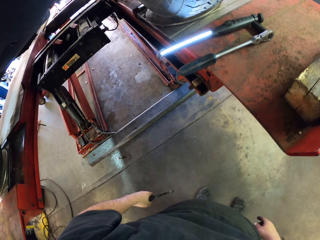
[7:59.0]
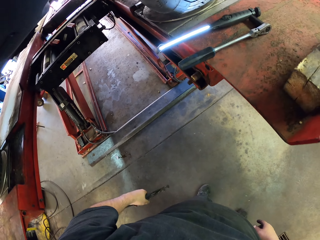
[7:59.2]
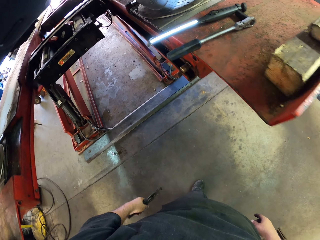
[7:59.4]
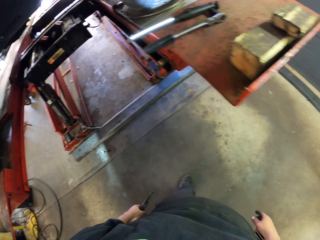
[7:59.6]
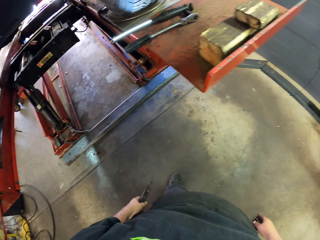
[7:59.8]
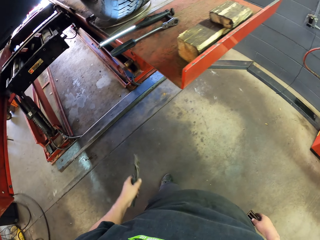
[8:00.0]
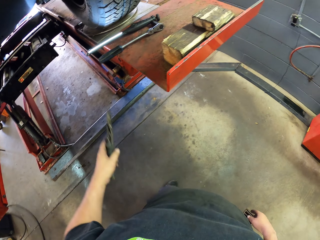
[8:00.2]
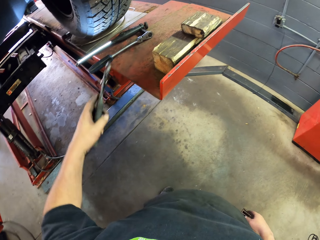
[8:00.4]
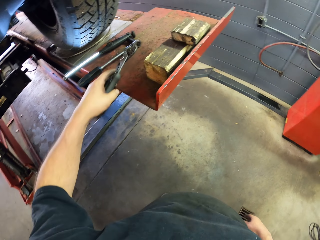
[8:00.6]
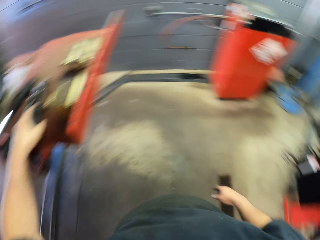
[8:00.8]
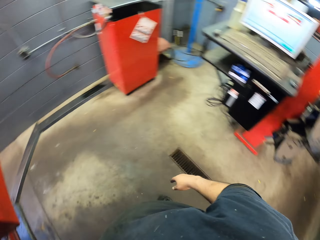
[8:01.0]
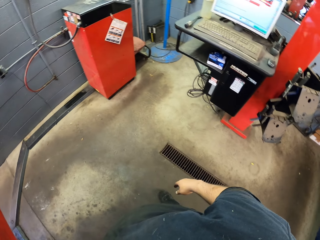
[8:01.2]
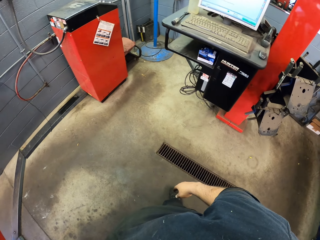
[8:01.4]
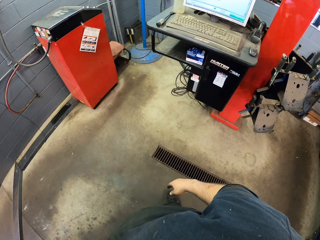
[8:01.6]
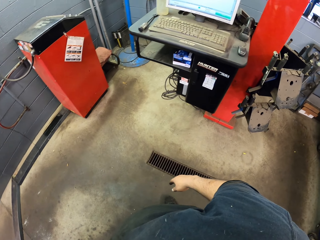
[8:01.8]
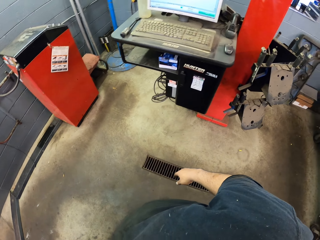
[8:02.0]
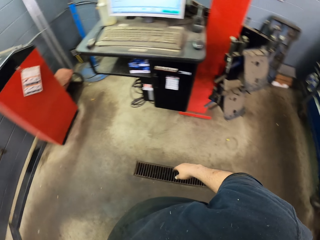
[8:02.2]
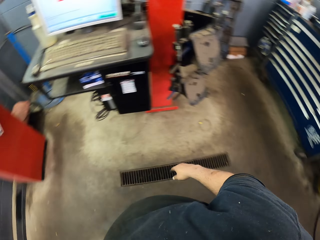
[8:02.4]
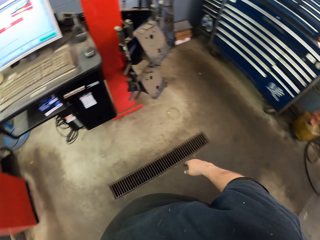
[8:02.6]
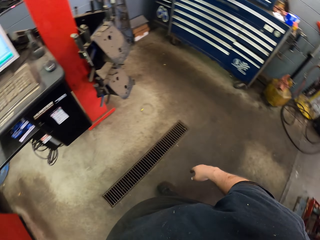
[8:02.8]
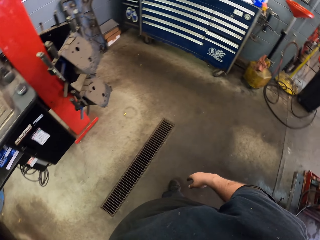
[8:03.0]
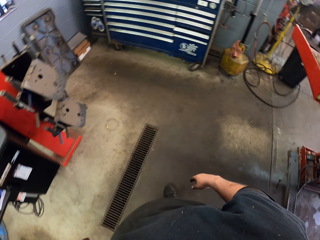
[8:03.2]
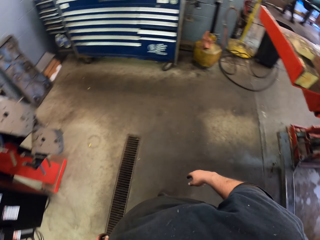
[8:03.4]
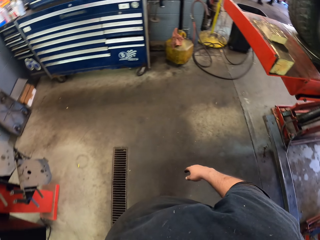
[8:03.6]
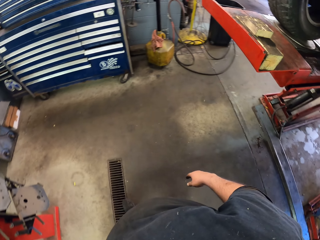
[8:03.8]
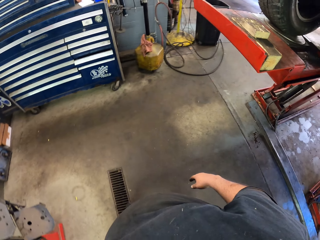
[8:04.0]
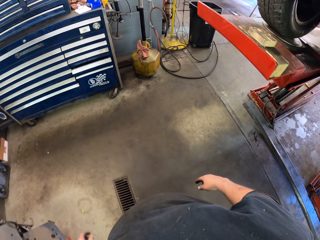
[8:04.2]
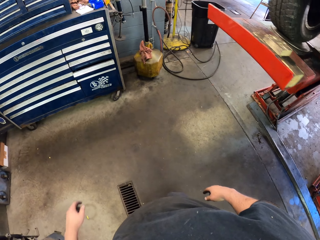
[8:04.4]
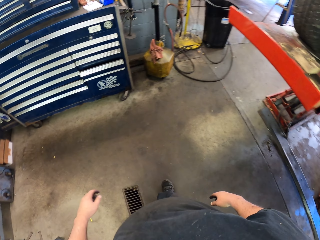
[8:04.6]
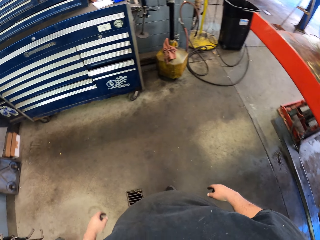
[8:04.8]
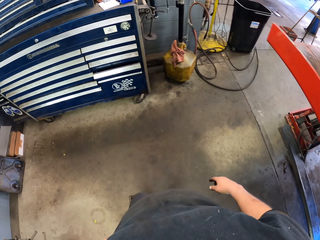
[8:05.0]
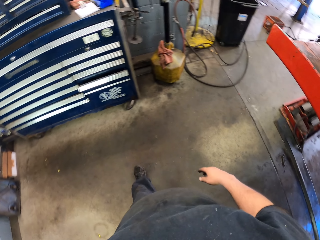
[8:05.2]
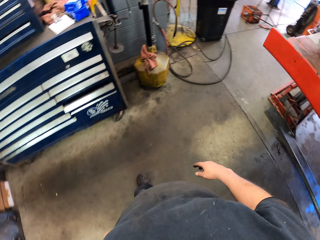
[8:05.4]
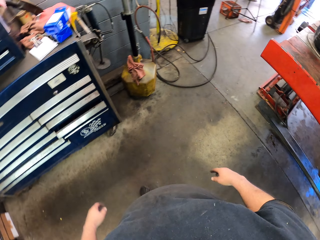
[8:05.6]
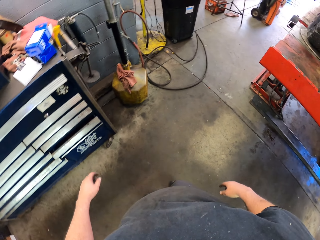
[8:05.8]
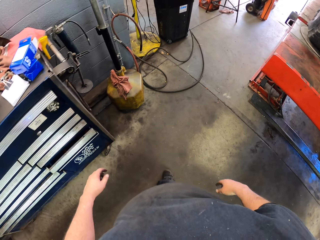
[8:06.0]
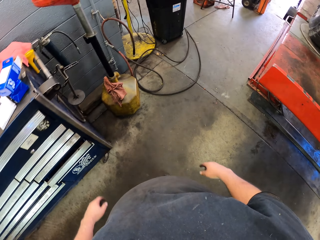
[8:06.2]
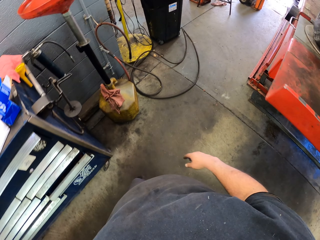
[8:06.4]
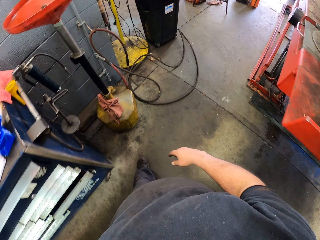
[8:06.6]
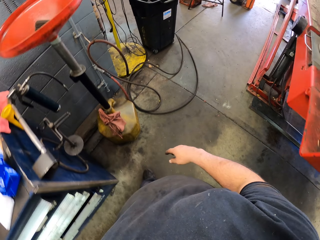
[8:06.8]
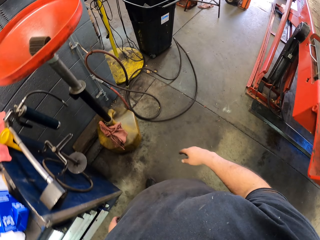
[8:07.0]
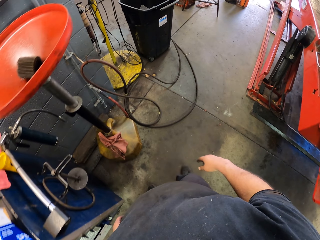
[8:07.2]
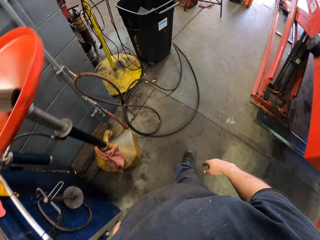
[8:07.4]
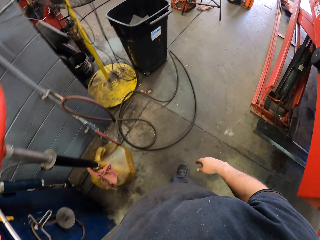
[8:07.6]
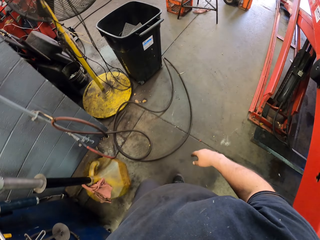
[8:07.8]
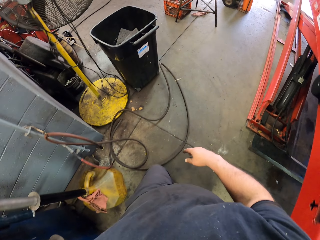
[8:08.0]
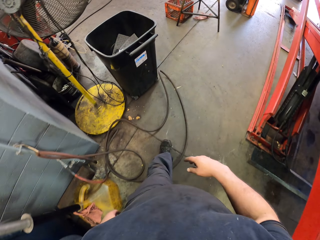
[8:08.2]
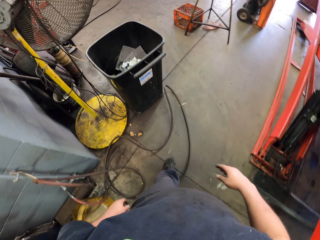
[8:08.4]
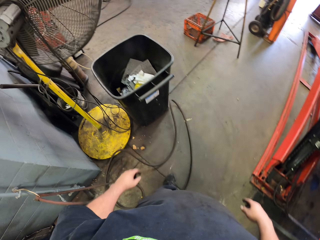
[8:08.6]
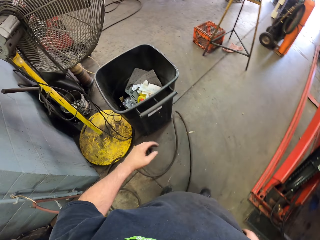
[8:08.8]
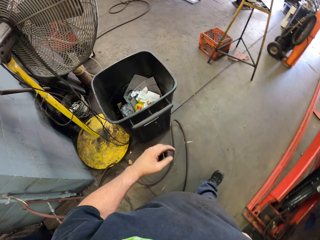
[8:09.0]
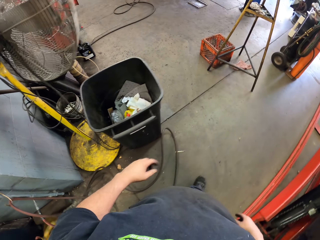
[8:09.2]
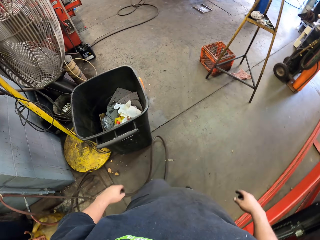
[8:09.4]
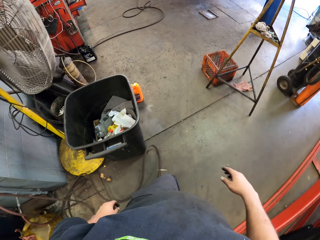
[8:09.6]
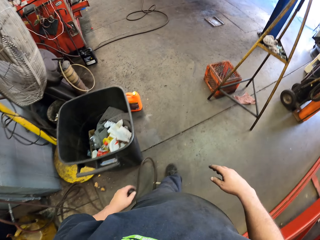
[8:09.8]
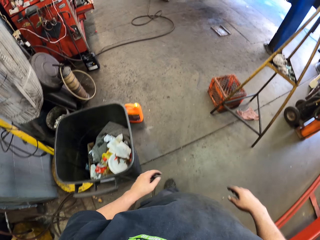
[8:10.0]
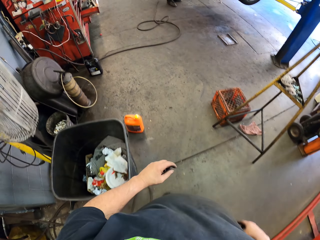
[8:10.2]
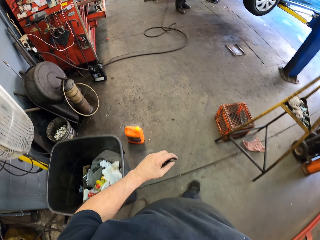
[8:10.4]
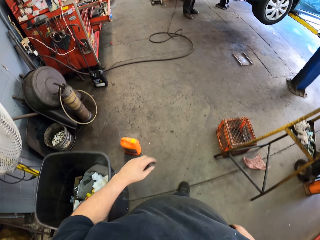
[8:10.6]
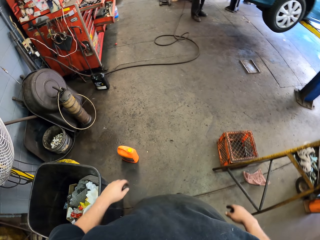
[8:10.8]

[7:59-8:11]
The camera wearer puts the grip locking pliers down. They look at the computer. They walk around the garage.

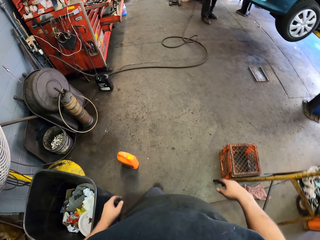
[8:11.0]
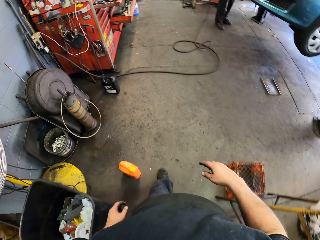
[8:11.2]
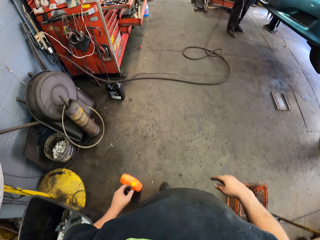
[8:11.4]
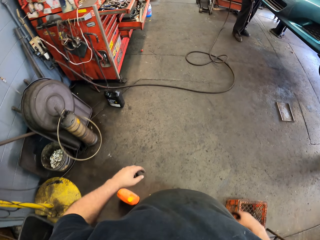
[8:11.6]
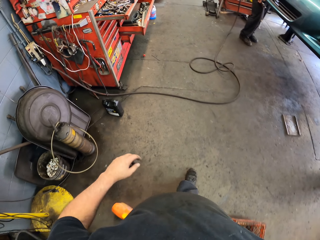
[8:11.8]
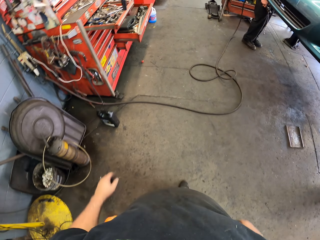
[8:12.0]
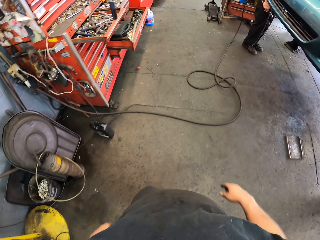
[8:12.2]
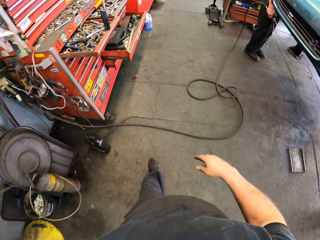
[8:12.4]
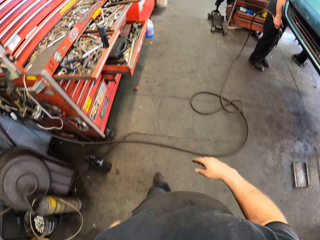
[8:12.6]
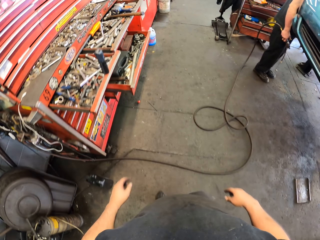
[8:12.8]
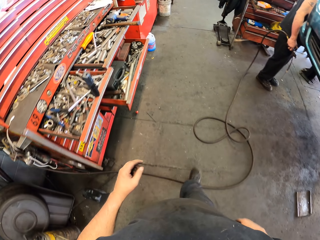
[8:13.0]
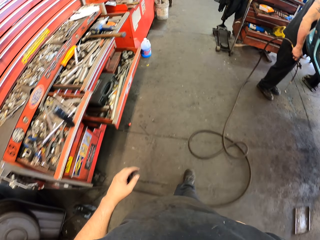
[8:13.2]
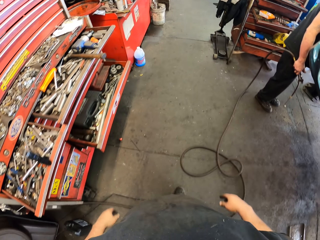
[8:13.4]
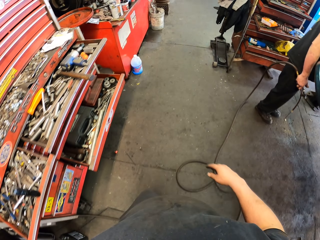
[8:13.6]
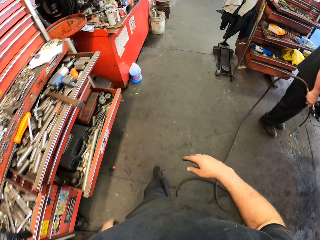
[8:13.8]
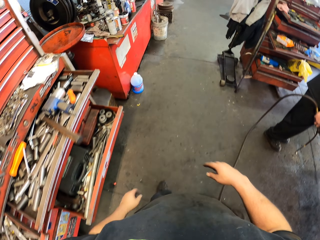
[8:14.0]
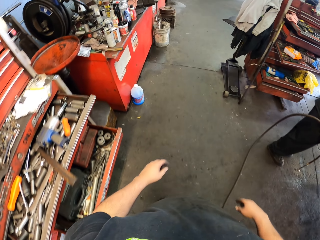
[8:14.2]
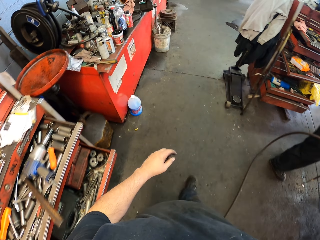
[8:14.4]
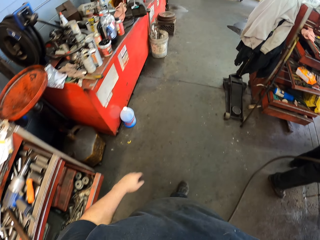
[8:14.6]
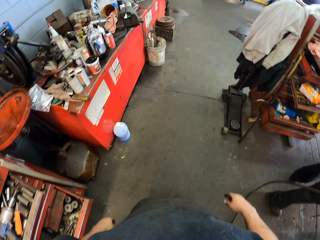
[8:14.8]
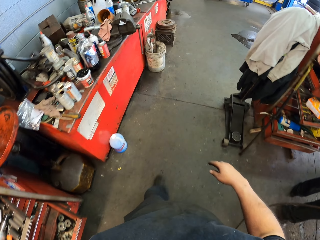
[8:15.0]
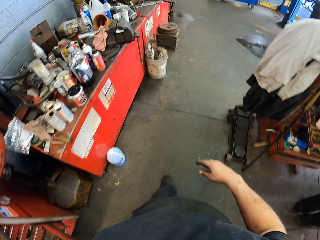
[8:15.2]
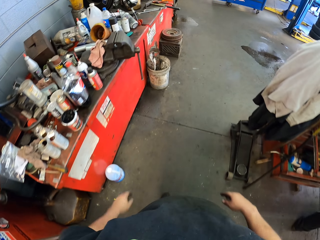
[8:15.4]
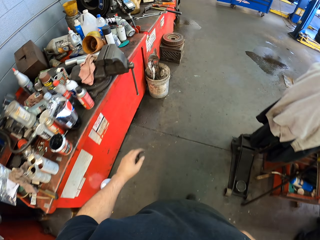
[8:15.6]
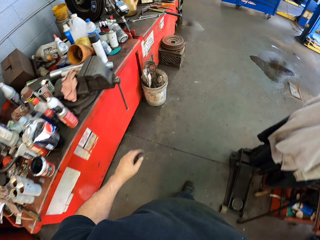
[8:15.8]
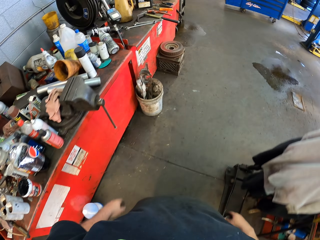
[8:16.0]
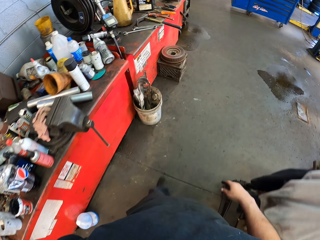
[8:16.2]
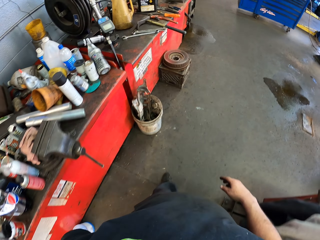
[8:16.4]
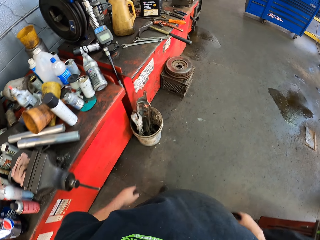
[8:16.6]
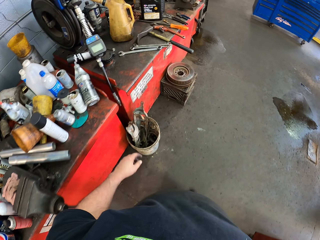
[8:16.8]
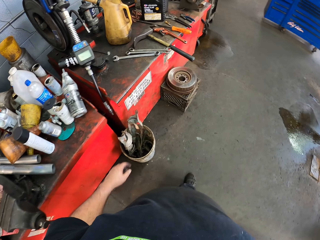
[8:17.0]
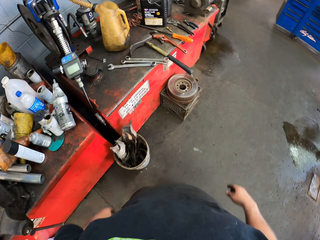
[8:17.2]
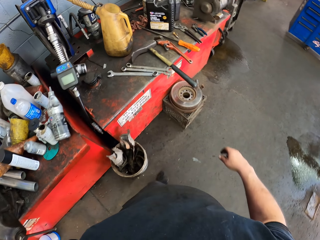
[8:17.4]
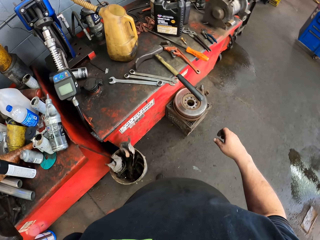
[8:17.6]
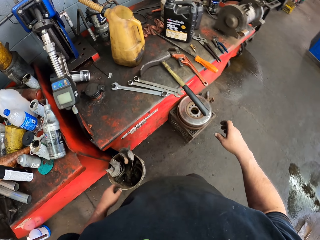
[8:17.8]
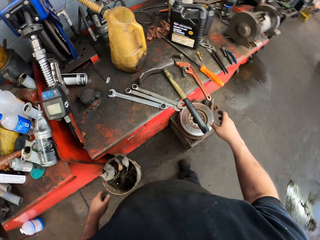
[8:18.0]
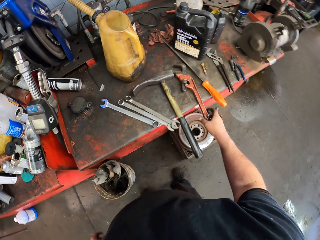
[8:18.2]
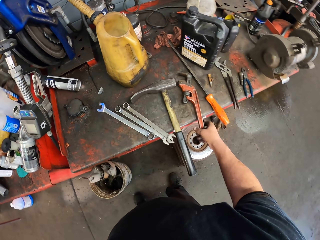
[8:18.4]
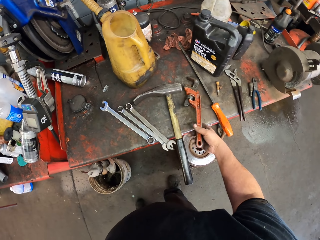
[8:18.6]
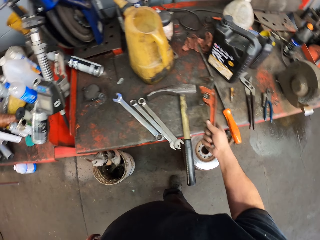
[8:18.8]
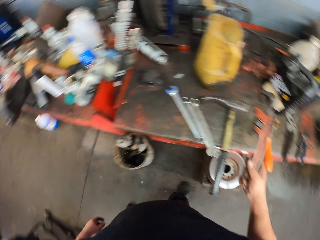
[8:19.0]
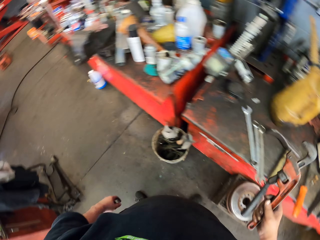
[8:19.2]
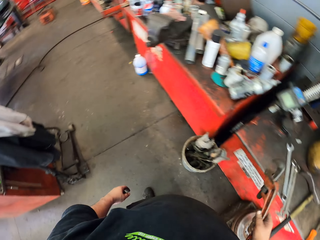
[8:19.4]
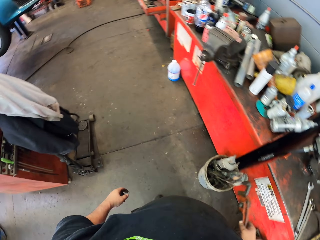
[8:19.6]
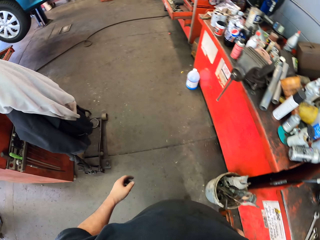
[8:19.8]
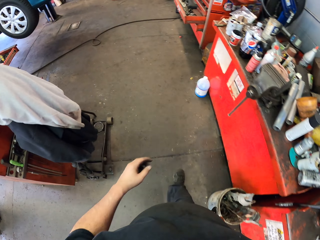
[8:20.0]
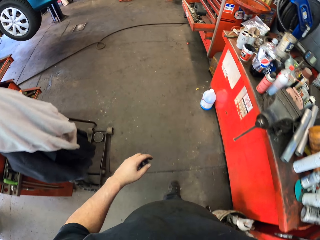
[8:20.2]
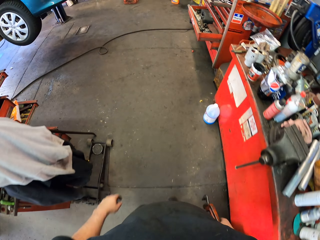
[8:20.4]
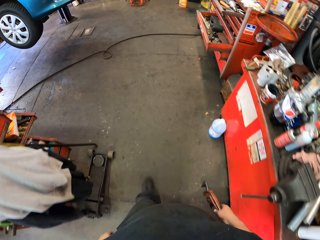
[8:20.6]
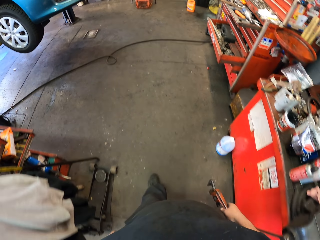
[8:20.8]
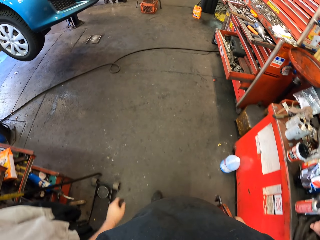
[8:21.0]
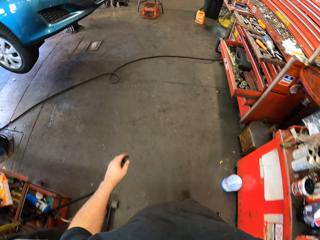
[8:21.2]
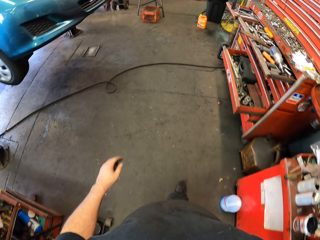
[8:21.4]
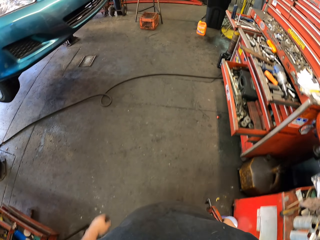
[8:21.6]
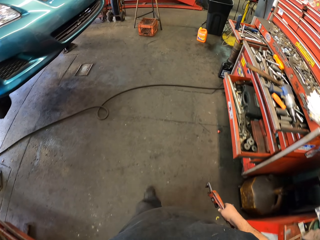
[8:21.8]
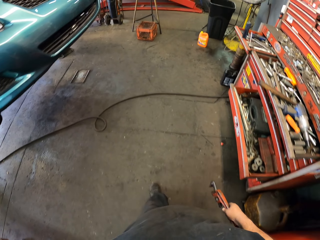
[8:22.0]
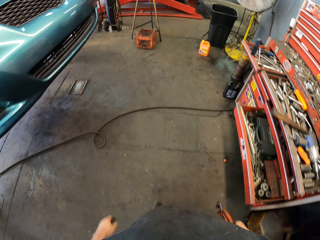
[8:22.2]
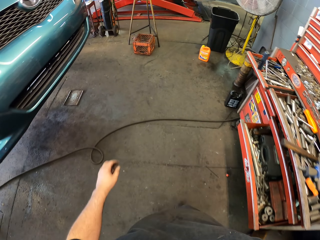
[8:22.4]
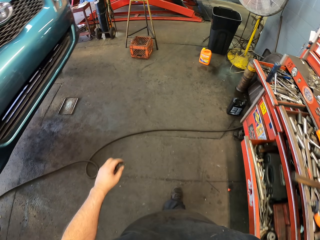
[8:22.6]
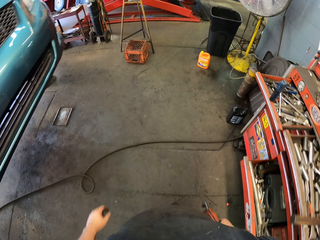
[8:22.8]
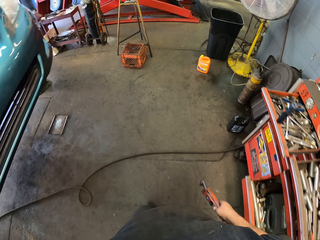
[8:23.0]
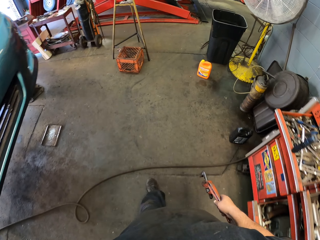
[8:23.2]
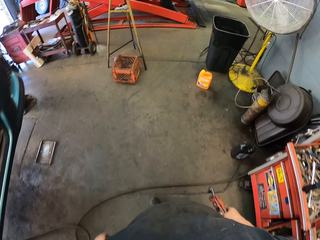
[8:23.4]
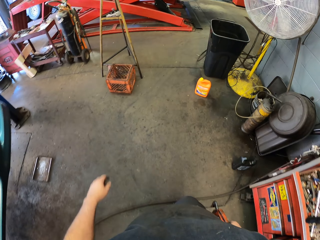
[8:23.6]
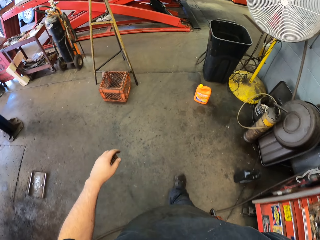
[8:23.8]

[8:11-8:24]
The camera wearer picks up a pipe wrench. They walk around the garage.
